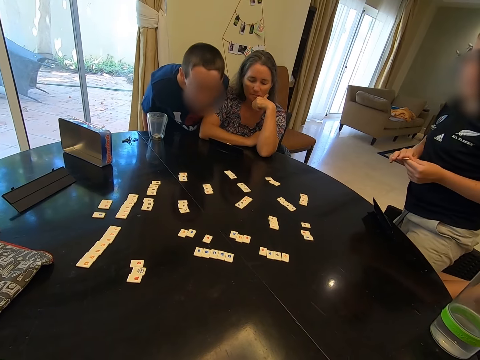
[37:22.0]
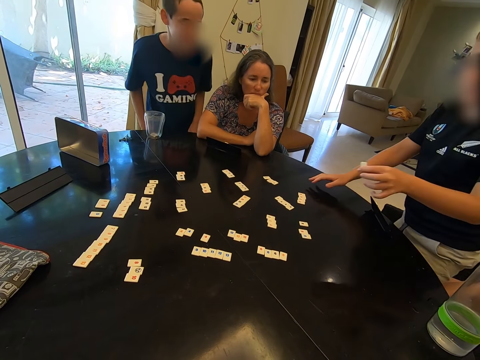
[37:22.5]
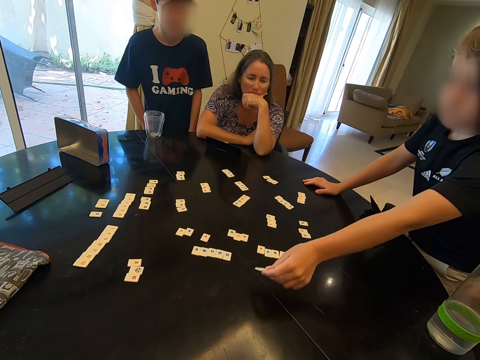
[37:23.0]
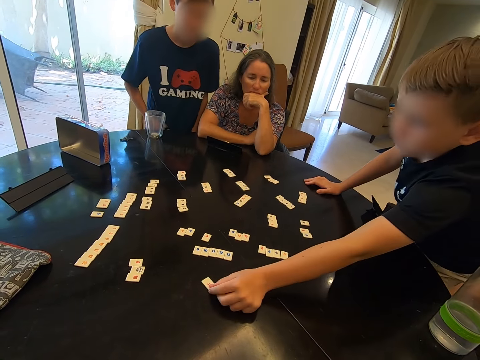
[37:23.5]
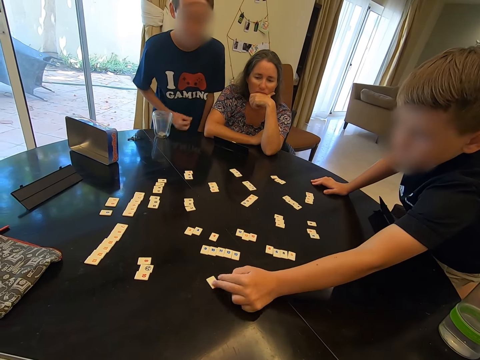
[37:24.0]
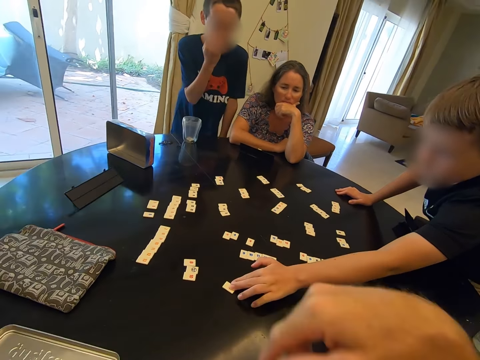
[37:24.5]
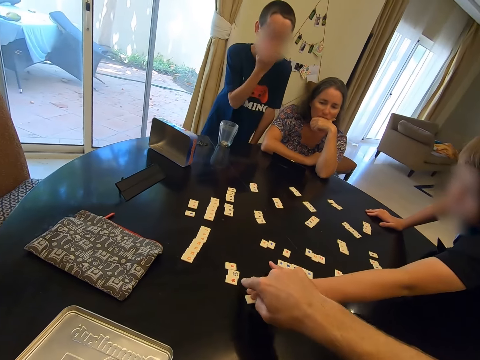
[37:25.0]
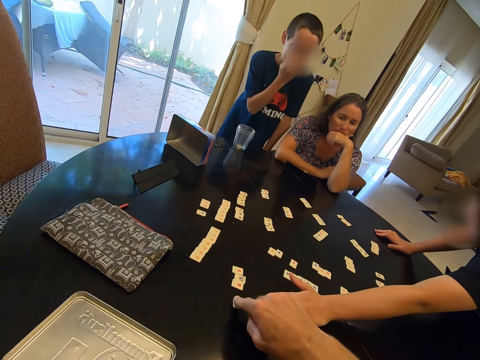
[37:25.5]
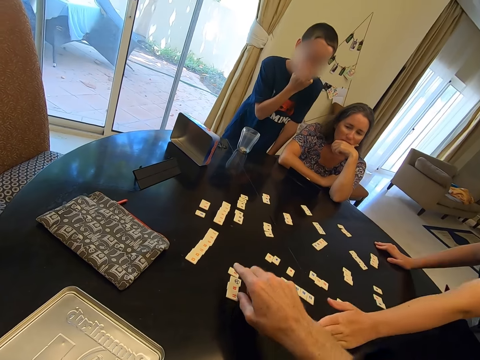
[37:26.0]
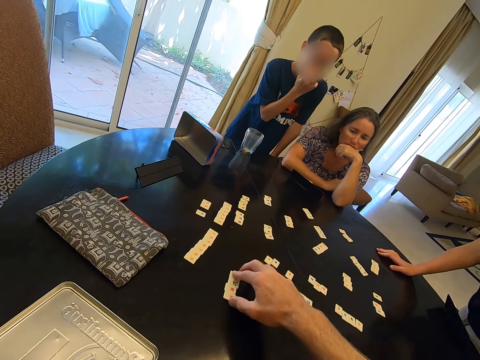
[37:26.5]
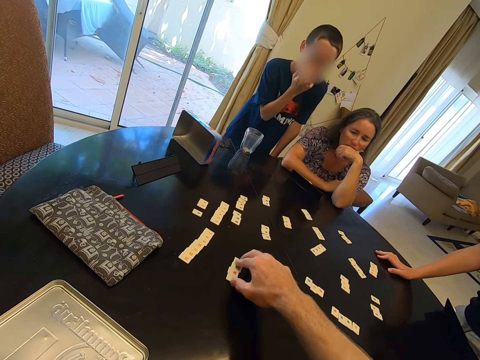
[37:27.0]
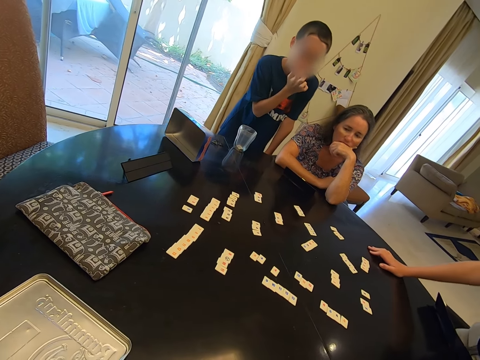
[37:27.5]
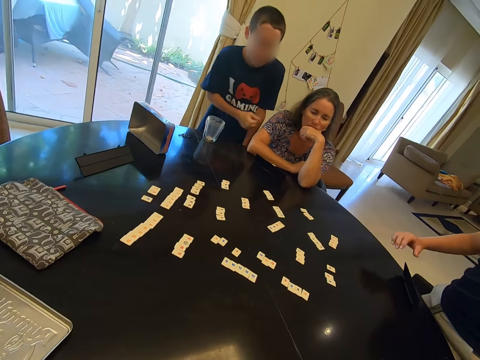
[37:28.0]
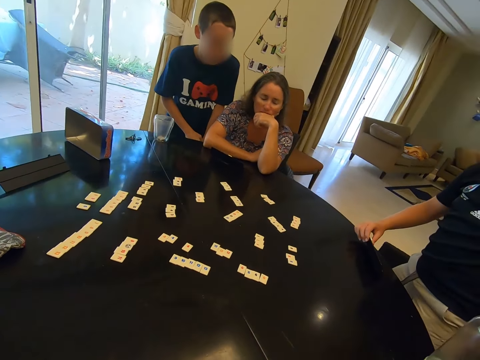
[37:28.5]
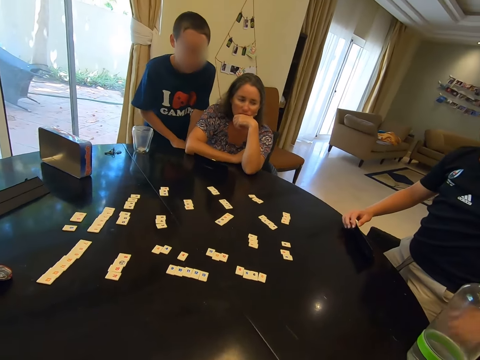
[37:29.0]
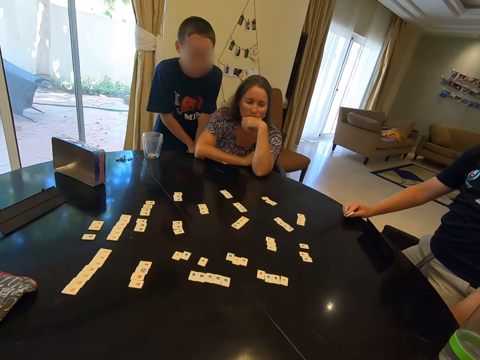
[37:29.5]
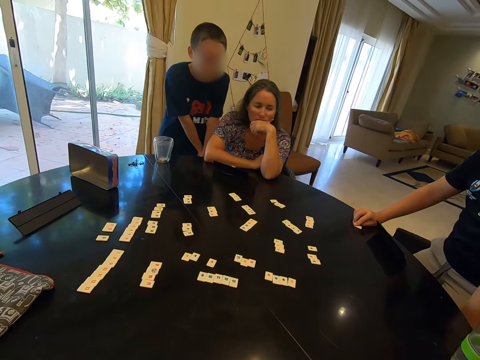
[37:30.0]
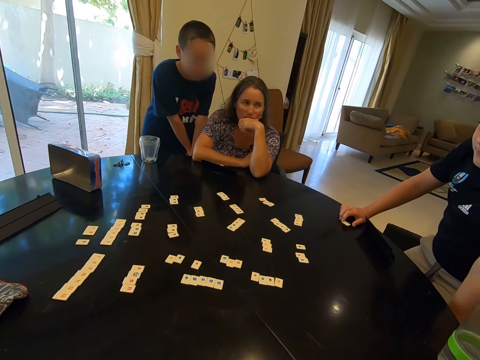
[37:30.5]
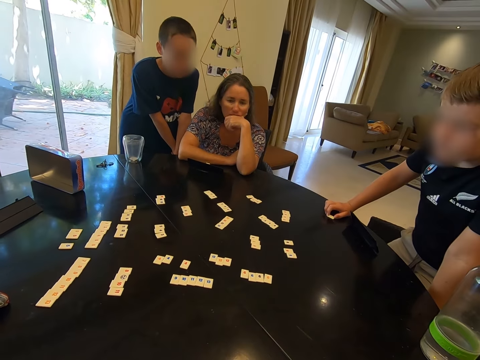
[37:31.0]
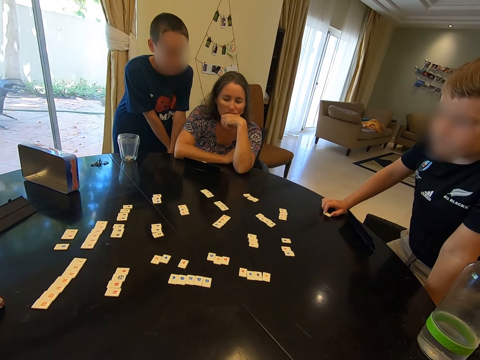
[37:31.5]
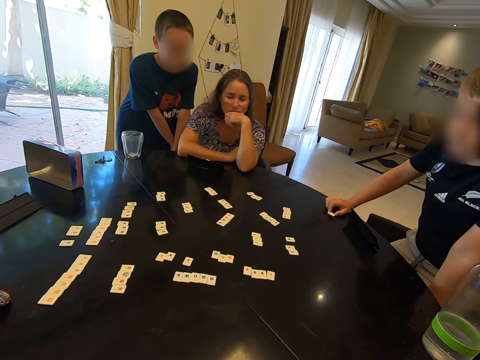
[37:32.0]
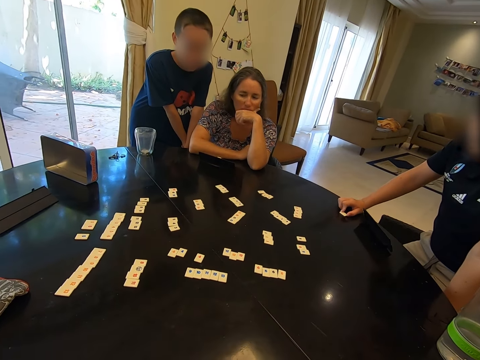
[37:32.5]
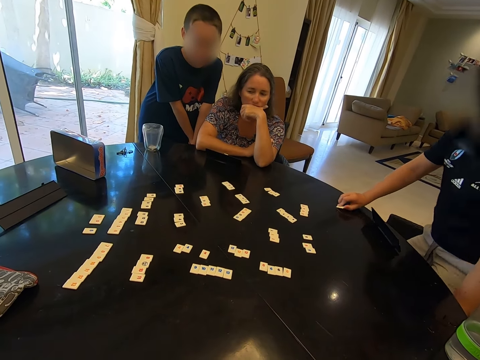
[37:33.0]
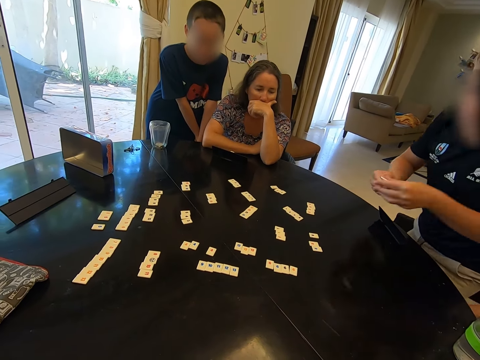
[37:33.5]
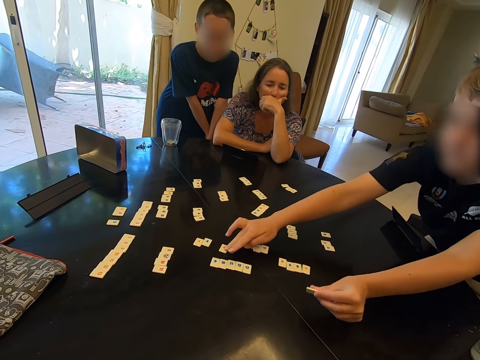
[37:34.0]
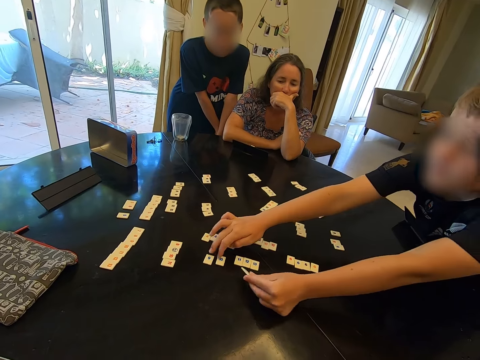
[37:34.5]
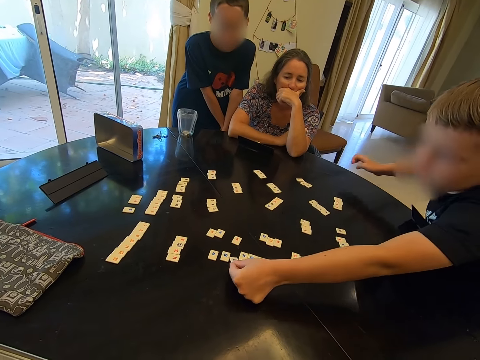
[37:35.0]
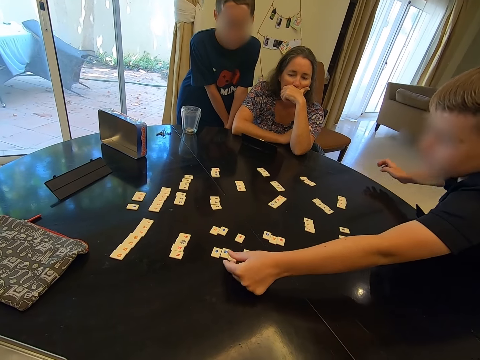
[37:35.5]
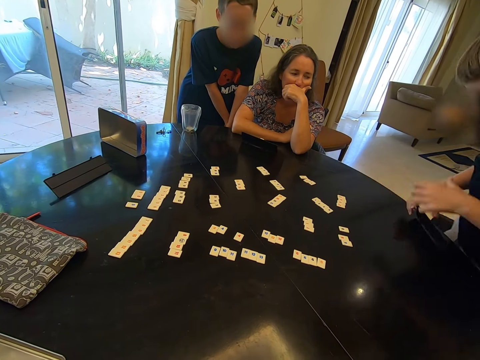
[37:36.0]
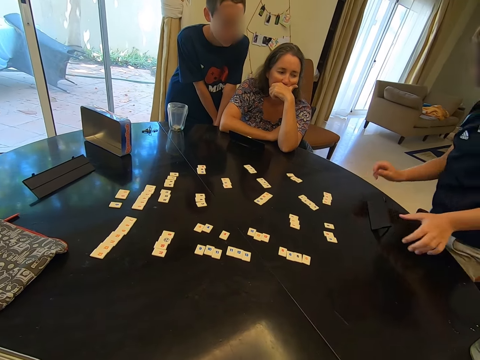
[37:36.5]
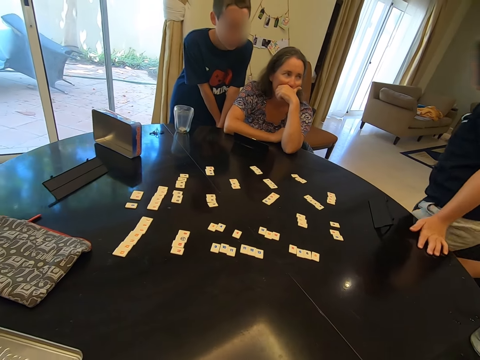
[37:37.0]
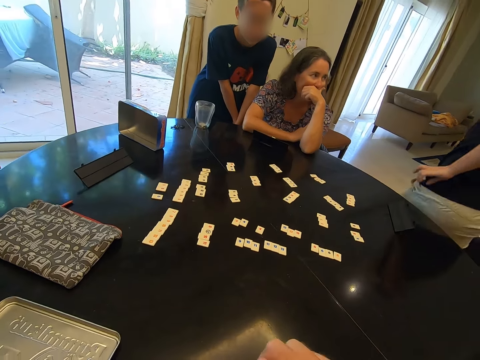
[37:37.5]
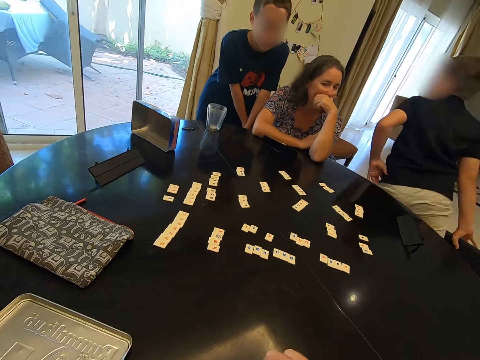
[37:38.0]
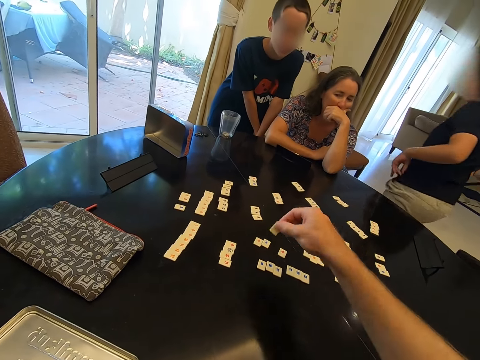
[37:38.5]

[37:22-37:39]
A man puts a chip on the table. A boy drops a card on the table and pushes the card on the table. Another boy wipes his face. The camera wearer positions a card on the table. They move the chip and push cards on the table. The first boy picks up a card from the stand on the table and holds the card on the table. The camera wearer looks around. The first boy picks up the card and pushes other cards on the table. The man puts the chip on the table. The first boy drops the card on the table. A lady stares at the table. The first boy stares at the table beside the lady, positions a card stand on the table, and walks from the seat.

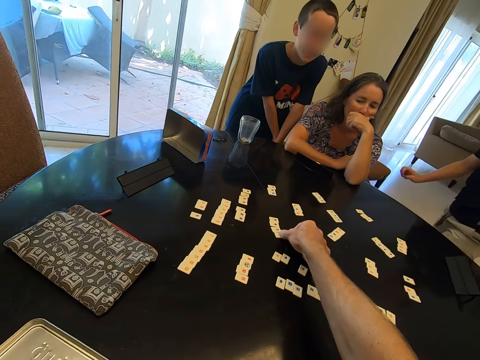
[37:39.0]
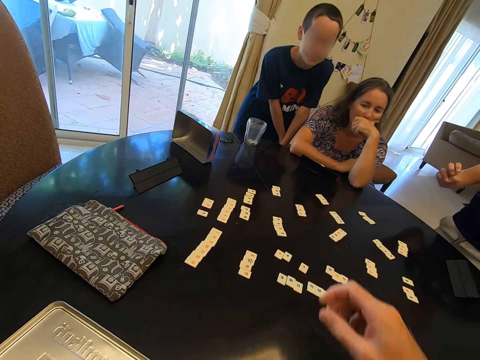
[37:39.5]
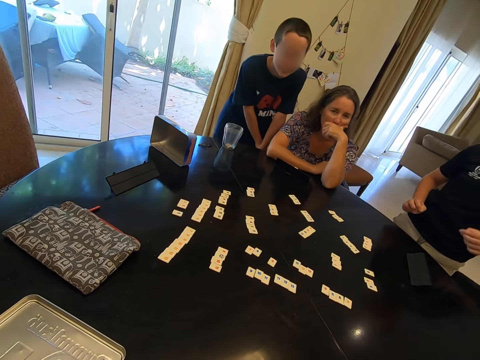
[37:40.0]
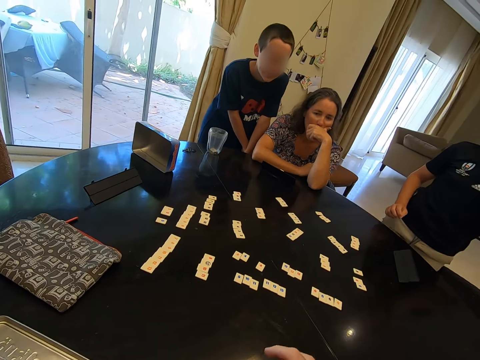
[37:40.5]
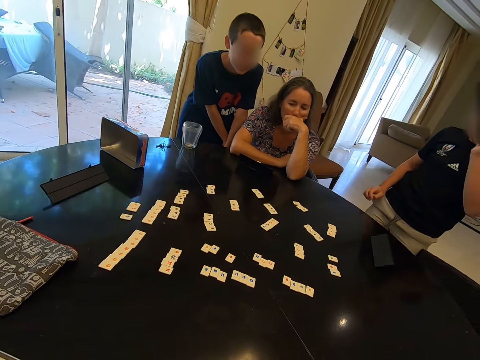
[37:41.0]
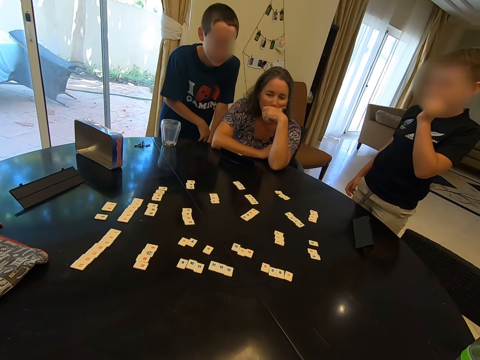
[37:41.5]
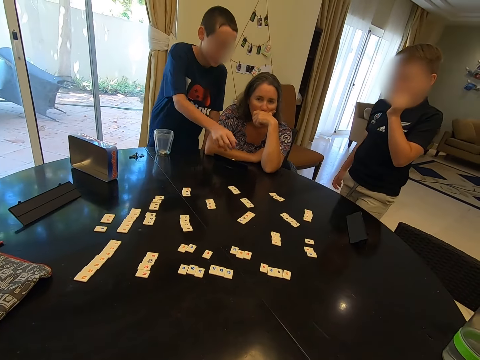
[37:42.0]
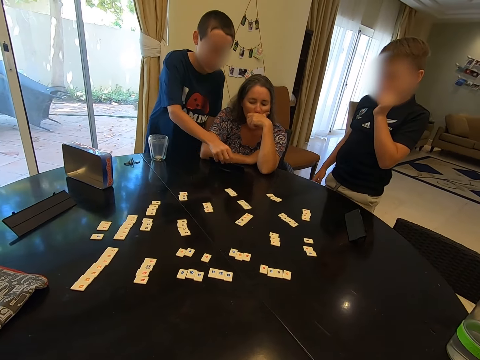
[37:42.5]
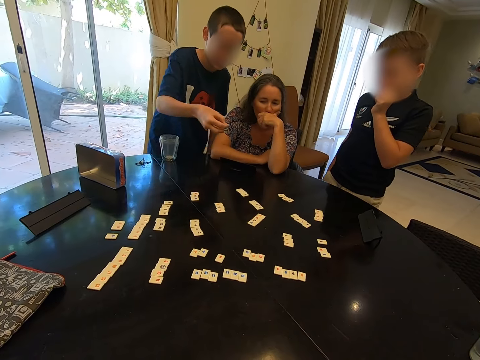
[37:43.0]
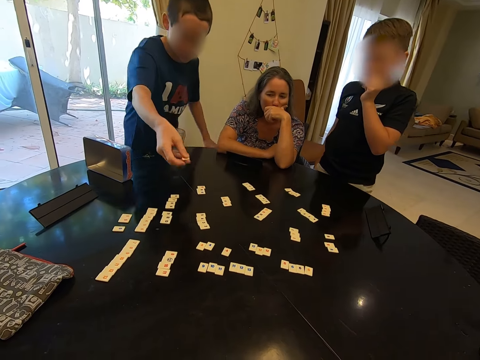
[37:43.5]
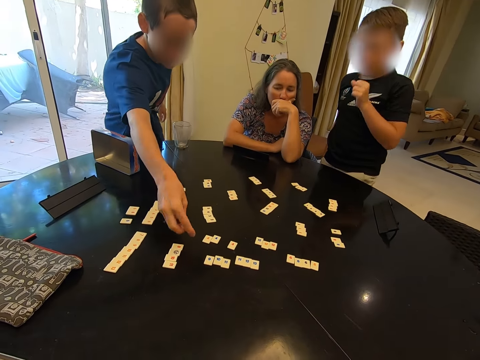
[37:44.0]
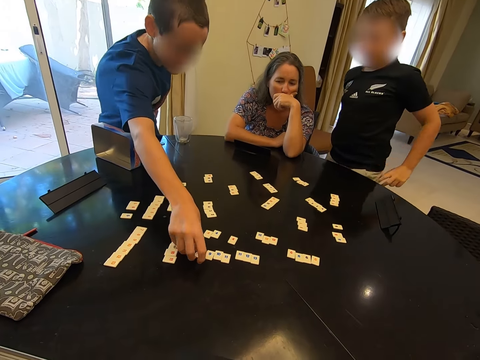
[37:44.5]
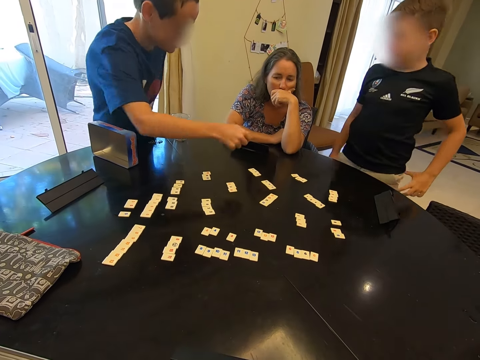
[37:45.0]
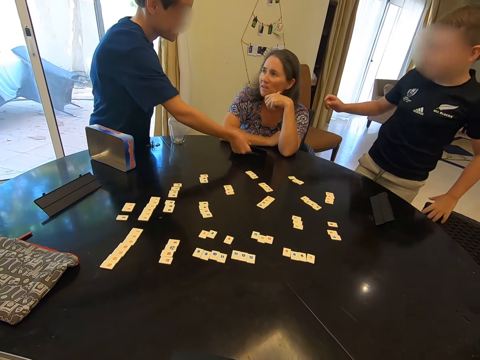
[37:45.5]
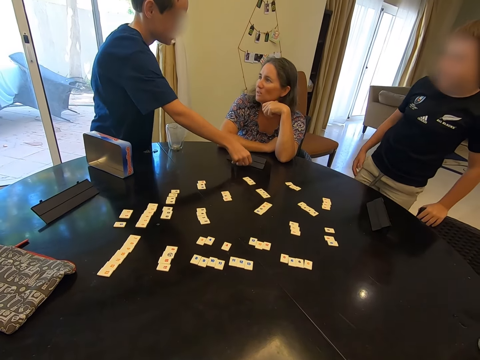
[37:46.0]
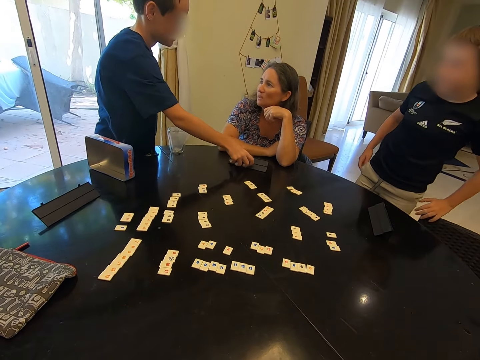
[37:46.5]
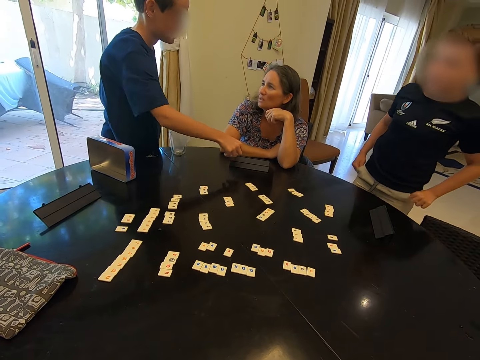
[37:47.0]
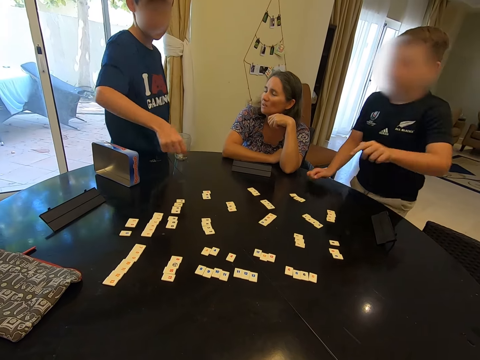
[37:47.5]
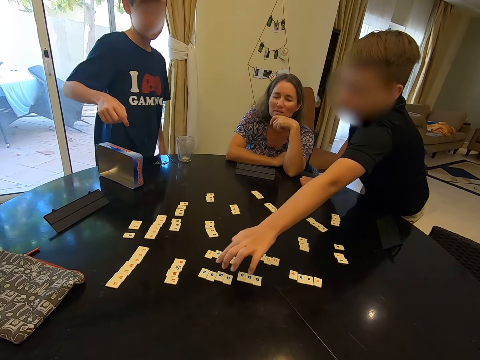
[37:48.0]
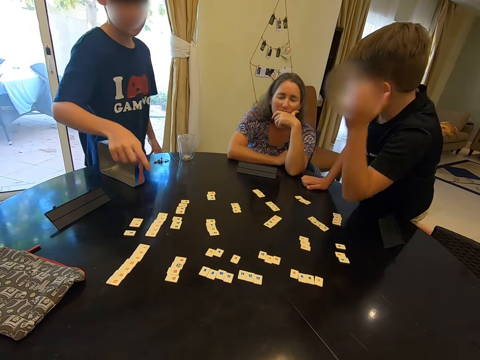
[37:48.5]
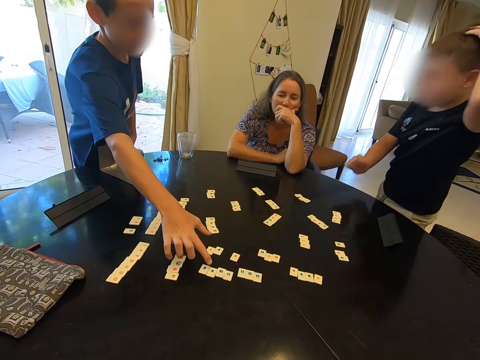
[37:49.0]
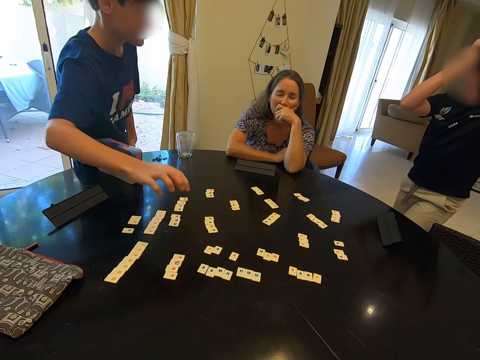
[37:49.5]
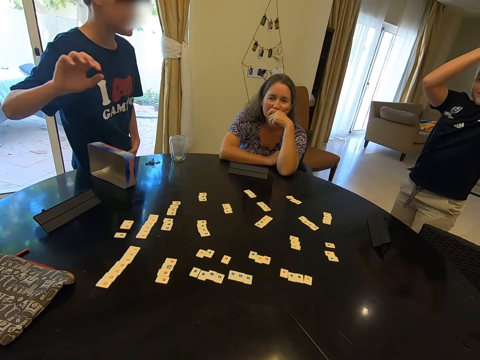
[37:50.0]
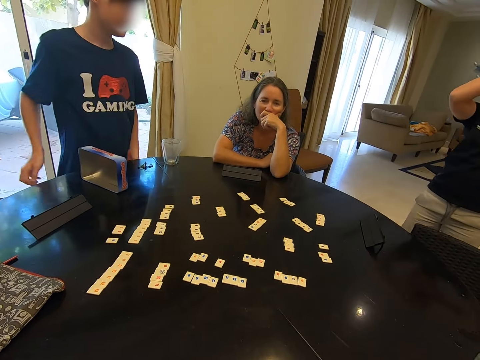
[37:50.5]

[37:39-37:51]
The camera wearer drops a card on the table and puts a chip on the table. A boy converses along the table. The camera wearer looks around. Another boy picks up a card on the table near a lady and drops the card on others on the table. A man puts the chip on the table. The other boy positions the card stand on the table near the lady. The first boy moves his hand over cards on the table. The other boy points at the card on the table. The first boy aligns his hair.
